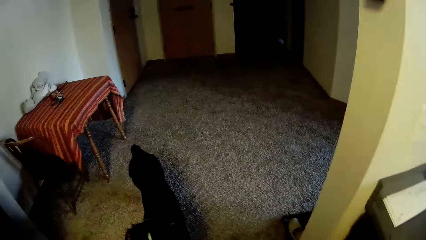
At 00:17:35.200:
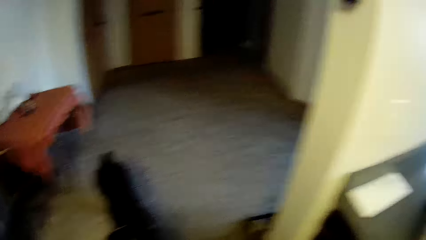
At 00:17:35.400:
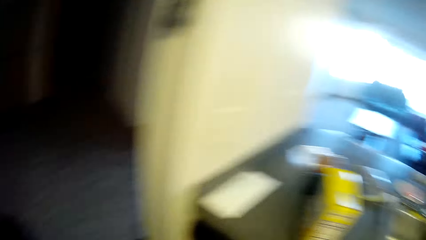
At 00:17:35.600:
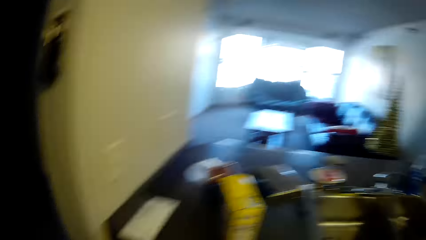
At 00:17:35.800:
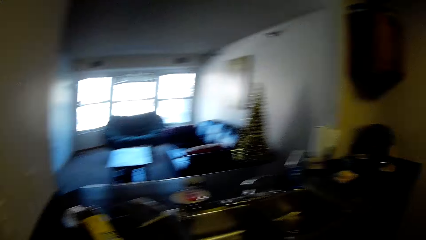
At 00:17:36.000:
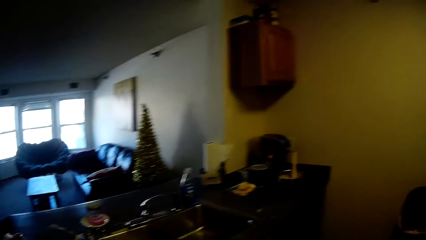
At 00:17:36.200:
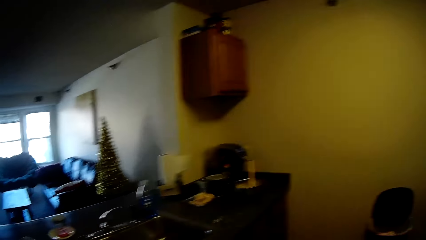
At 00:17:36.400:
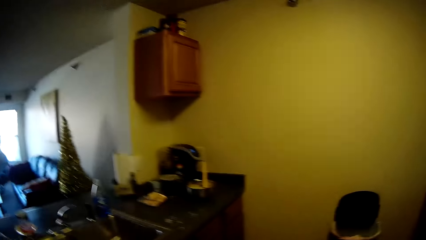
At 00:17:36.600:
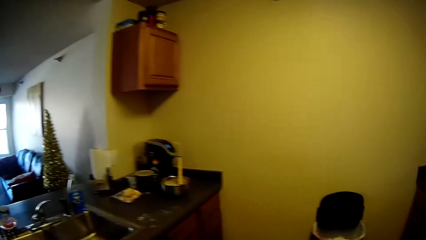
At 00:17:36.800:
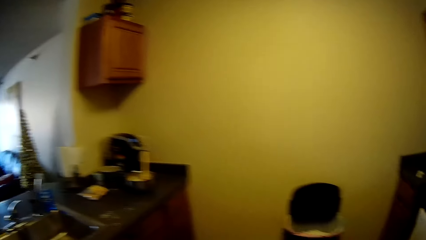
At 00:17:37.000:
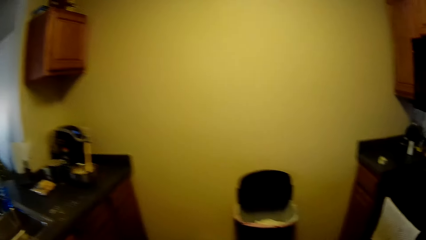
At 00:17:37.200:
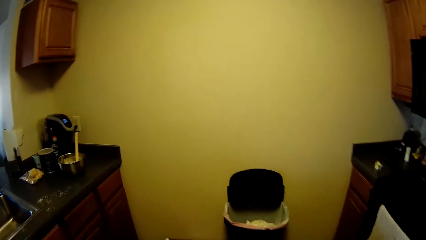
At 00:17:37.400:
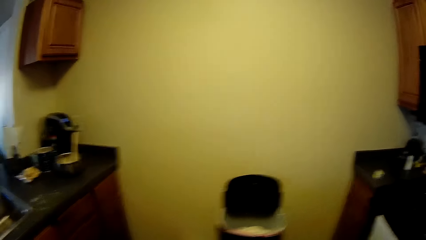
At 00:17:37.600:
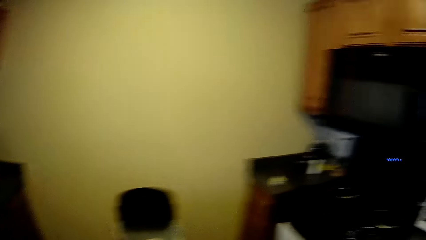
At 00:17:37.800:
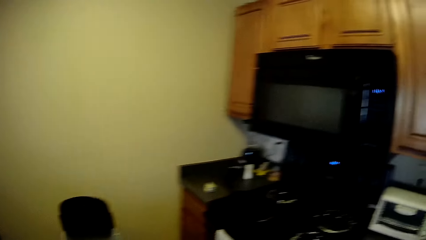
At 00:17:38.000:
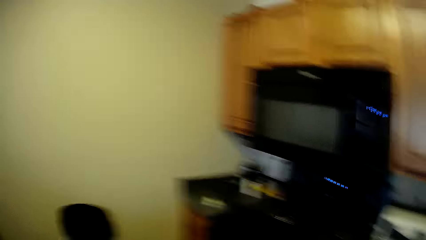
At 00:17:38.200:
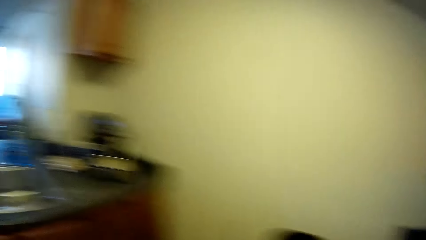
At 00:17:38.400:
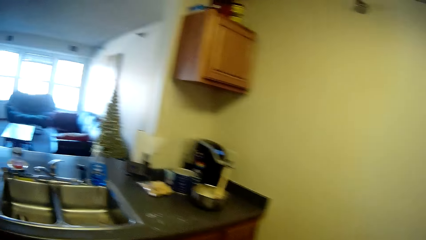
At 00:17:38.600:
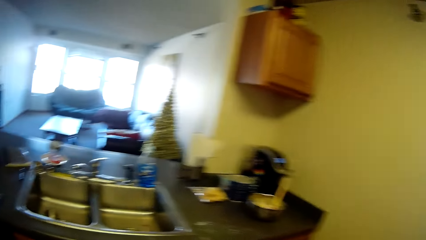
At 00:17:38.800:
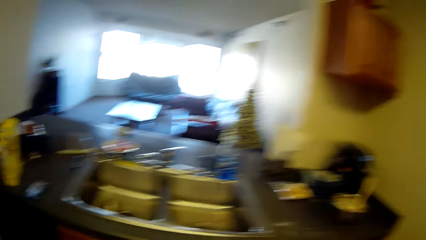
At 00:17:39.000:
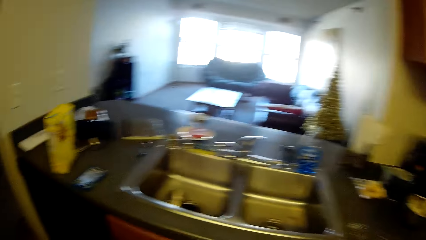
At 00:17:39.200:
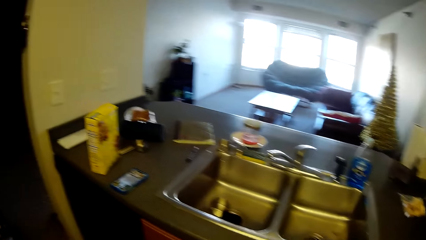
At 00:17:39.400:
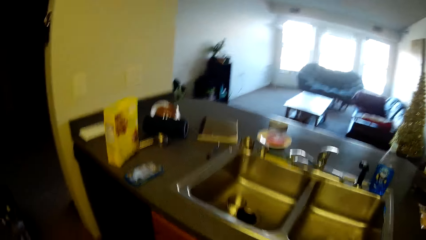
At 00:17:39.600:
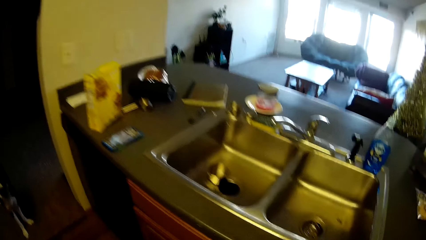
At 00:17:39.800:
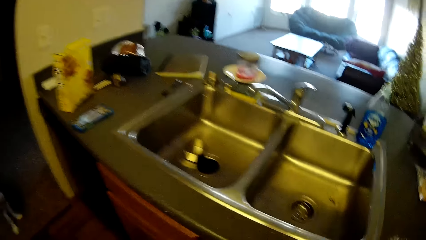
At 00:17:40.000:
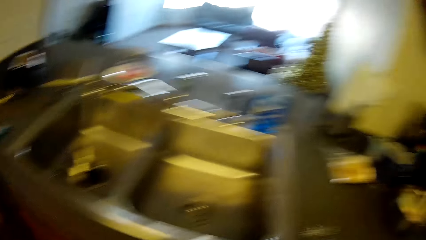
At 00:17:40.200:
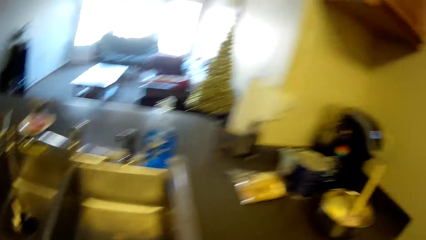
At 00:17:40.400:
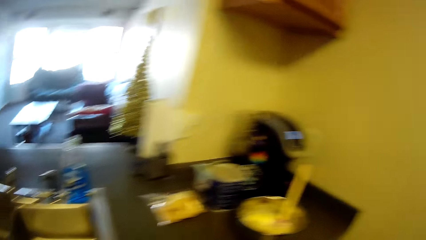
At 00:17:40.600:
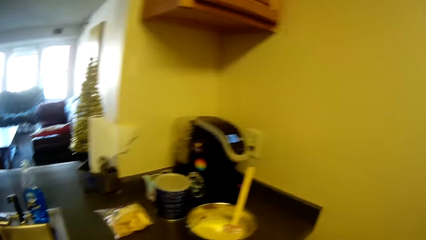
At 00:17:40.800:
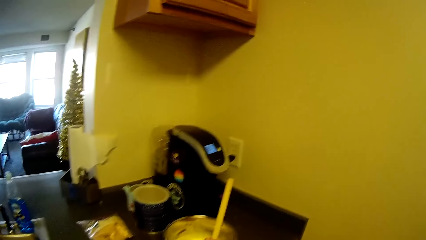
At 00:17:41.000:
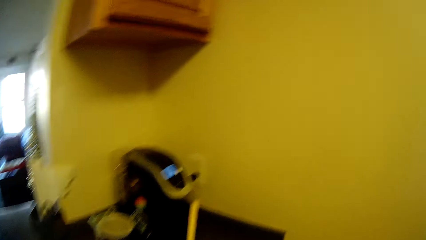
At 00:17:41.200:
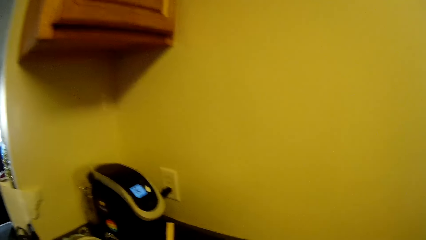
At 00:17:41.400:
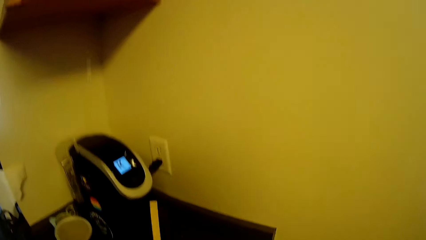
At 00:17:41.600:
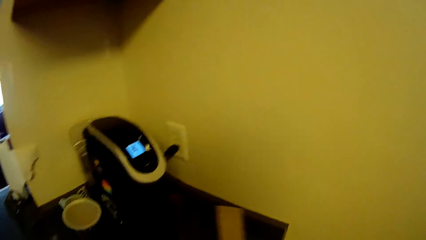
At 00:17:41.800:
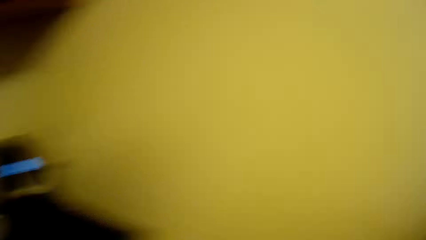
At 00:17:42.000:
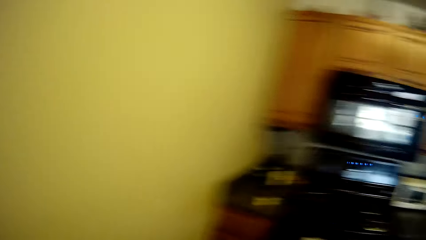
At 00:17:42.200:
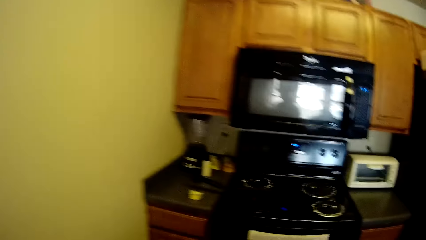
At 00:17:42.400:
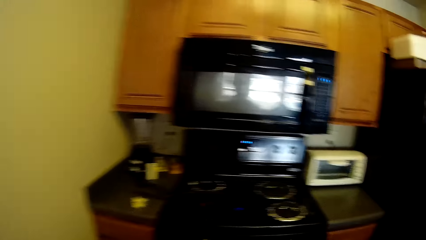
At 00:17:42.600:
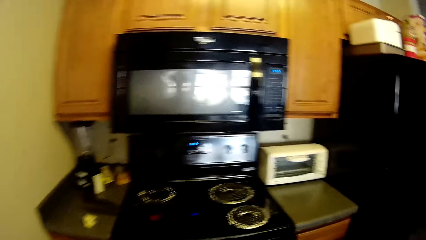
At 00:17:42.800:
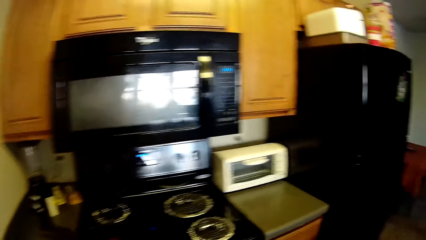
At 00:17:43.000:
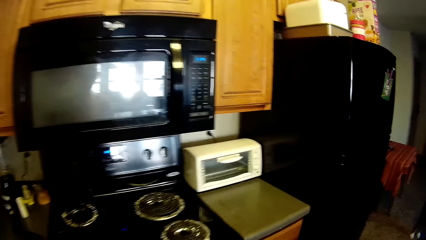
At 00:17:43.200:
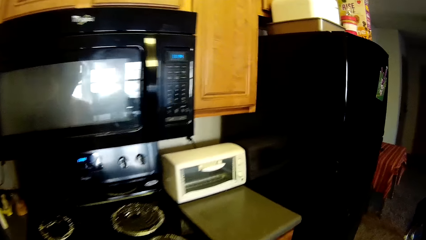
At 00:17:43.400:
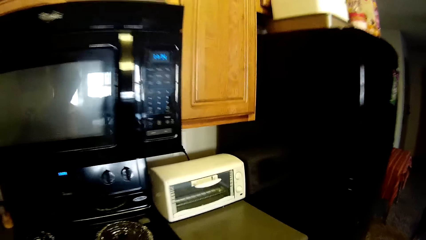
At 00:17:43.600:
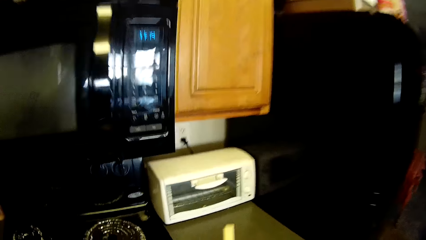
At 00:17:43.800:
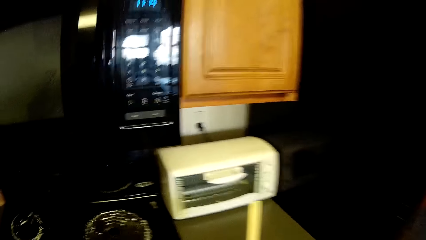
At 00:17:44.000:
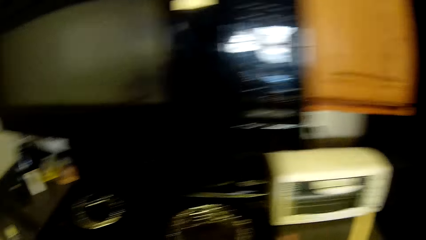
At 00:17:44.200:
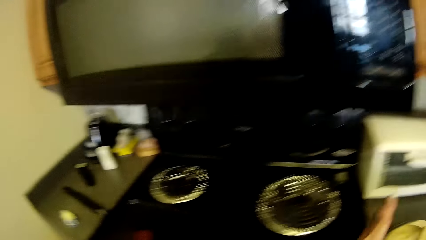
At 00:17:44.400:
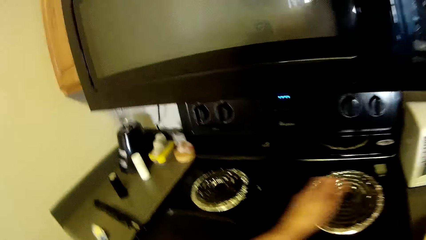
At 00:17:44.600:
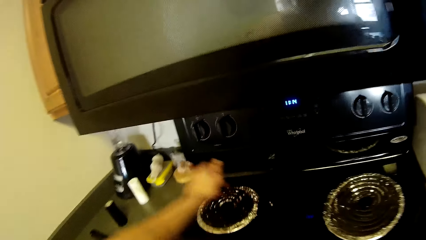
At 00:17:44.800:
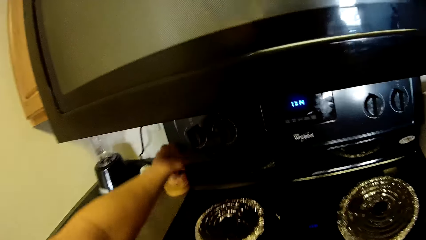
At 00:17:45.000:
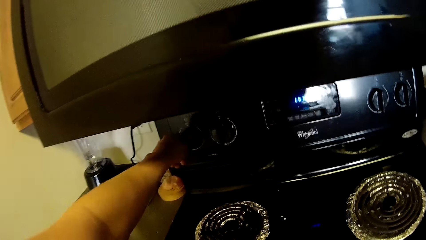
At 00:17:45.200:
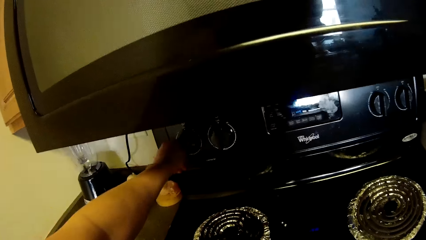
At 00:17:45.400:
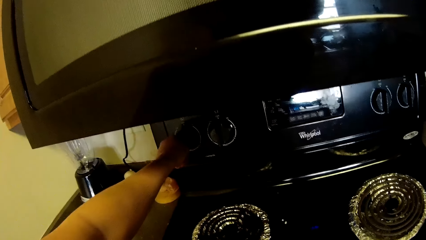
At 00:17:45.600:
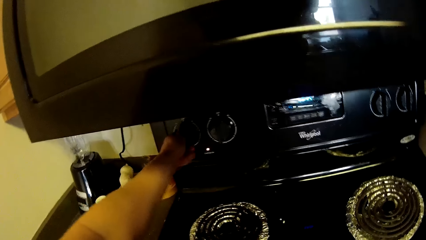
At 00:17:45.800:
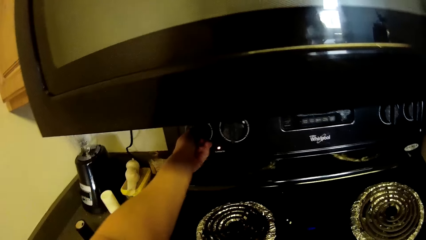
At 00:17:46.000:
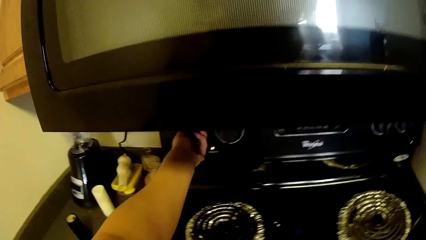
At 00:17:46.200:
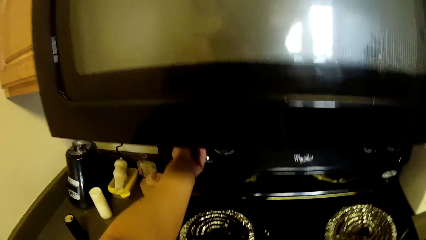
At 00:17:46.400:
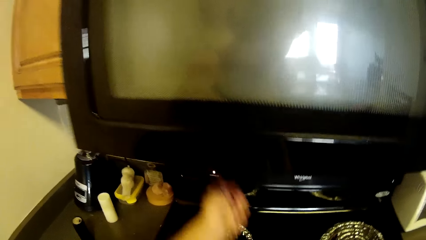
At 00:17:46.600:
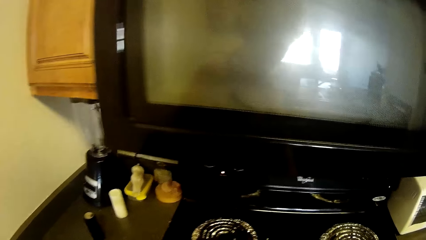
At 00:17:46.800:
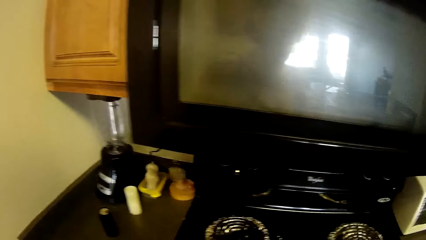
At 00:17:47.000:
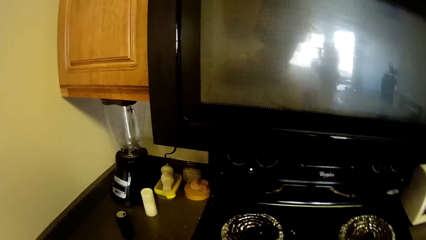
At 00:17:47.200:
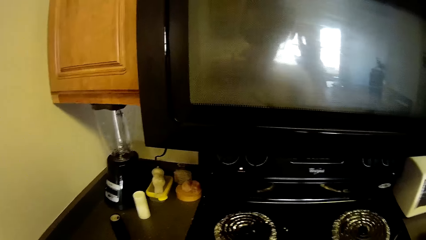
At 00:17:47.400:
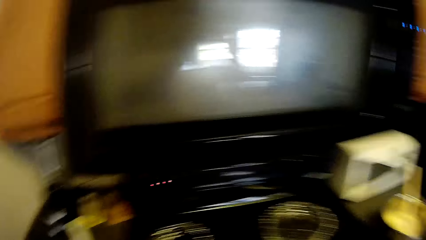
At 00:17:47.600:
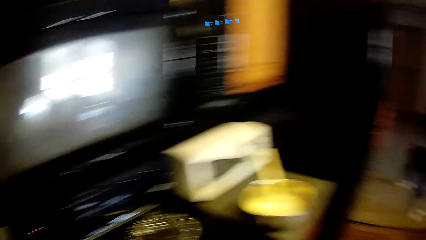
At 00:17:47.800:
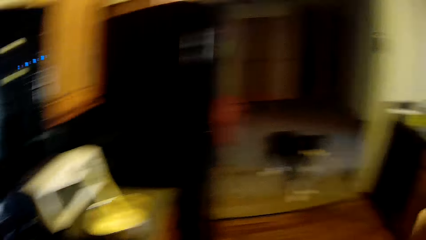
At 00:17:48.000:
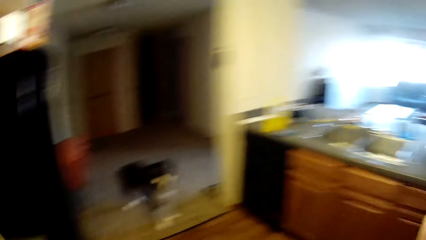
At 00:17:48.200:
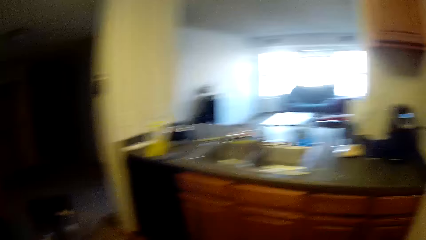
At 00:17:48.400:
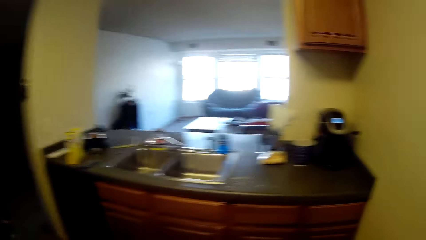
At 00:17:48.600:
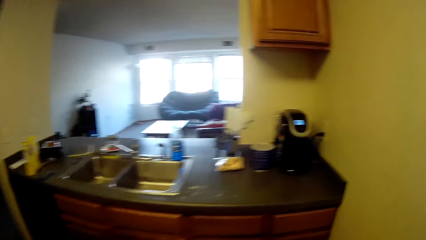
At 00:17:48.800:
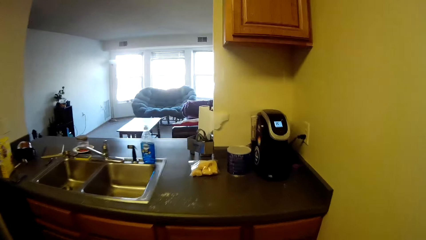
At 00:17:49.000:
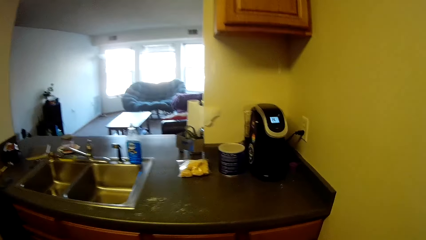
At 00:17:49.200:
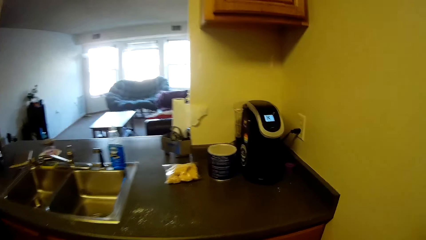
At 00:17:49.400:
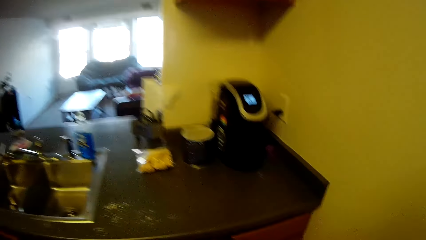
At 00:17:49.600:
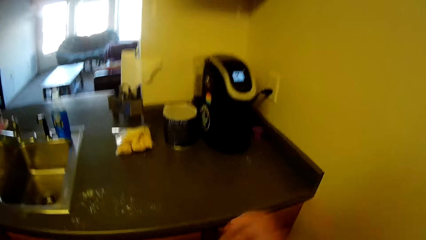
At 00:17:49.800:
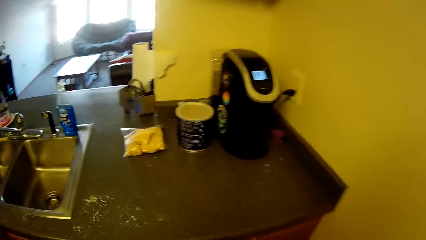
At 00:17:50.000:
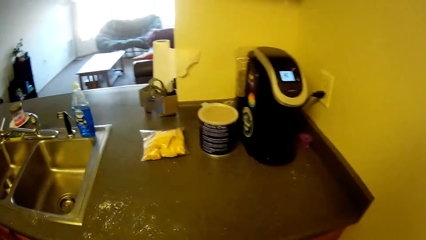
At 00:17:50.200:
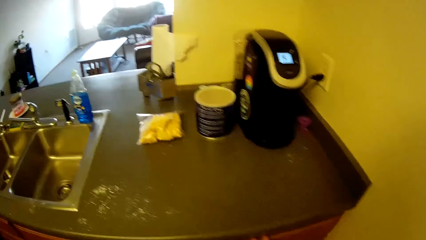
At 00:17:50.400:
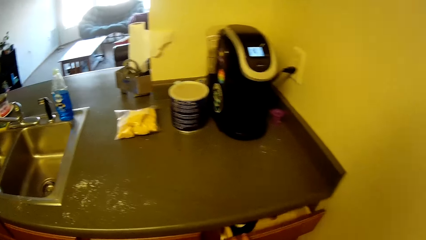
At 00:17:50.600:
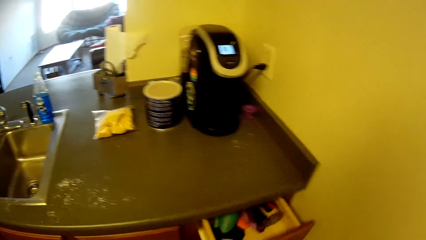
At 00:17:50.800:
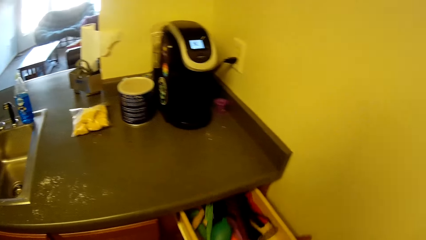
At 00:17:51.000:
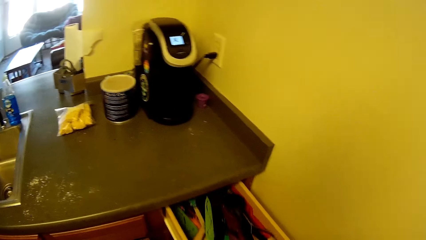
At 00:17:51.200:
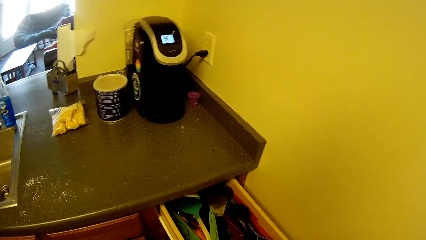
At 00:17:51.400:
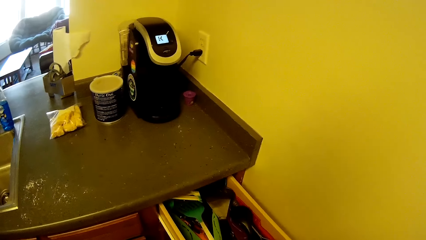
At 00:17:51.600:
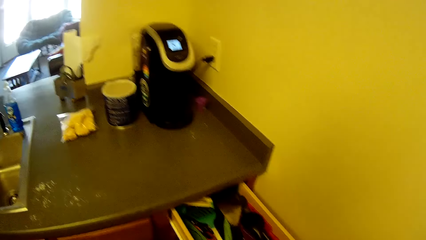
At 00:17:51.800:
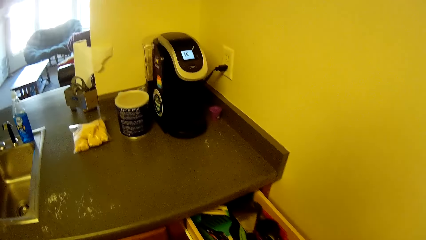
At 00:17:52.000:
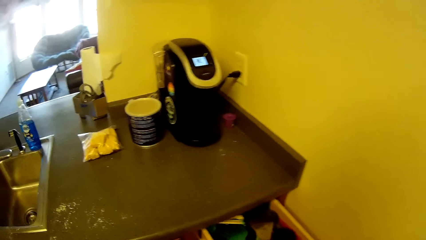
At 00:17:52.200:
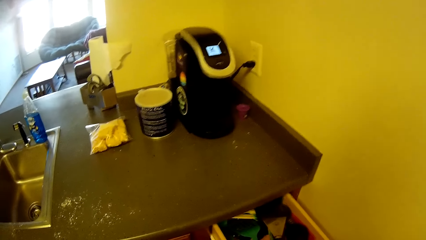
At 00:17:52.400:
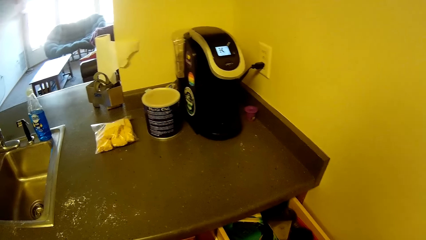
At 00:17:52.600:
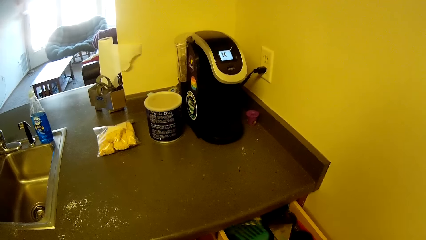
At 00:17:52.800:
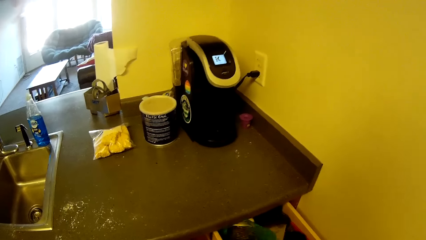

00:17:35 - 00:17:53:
The camera wearer looks at the dog briefly. She looks around. She walks towards the stainless bowl on the slab. She carries the stainless bowl from the slab. She walks towards the gas cooker. She drops the stainless bowl beside the gas cooker. She turns on the gas cooker. She touches the camera with her right hand. She walks back to the slab. She turns to a sink. She opens the drawer underneath the slab.
